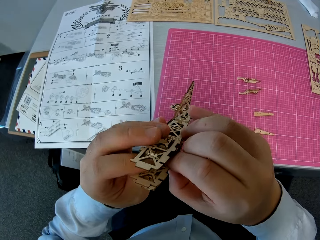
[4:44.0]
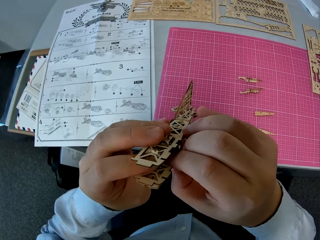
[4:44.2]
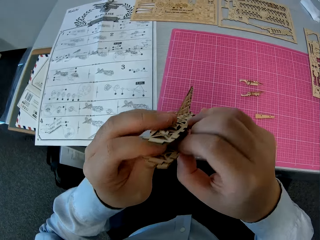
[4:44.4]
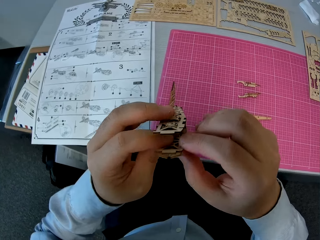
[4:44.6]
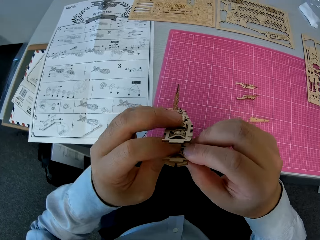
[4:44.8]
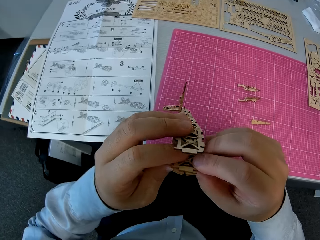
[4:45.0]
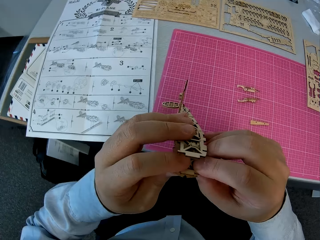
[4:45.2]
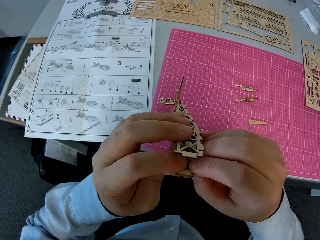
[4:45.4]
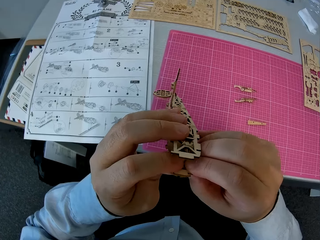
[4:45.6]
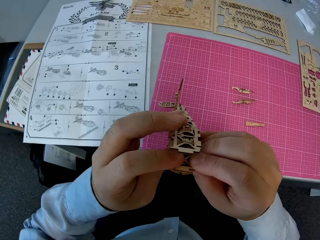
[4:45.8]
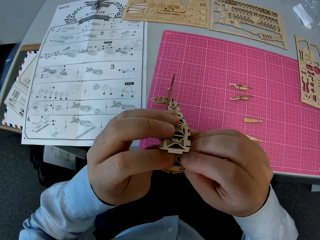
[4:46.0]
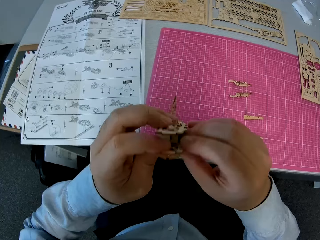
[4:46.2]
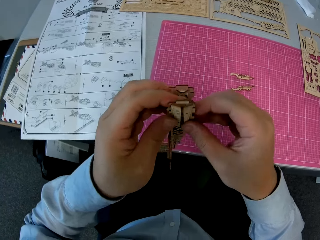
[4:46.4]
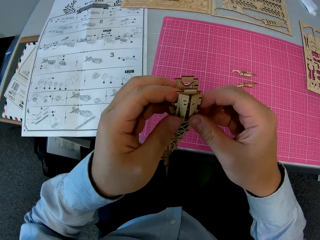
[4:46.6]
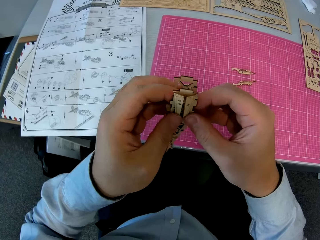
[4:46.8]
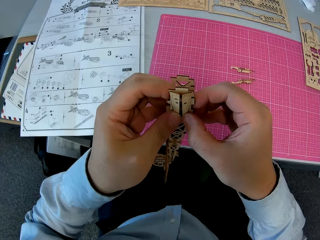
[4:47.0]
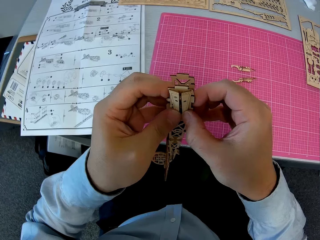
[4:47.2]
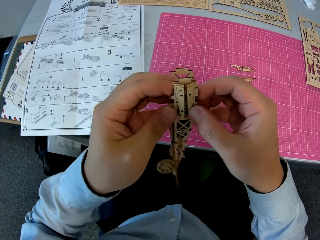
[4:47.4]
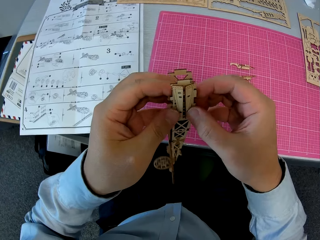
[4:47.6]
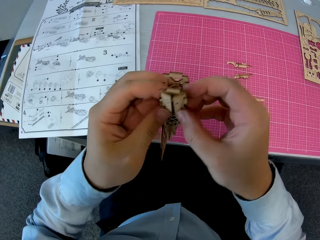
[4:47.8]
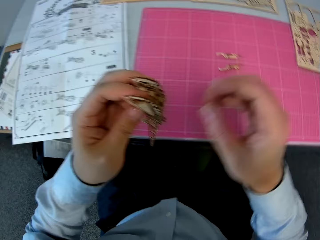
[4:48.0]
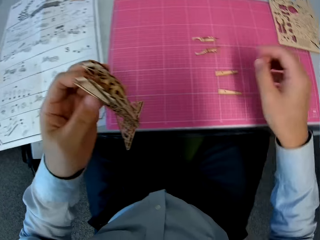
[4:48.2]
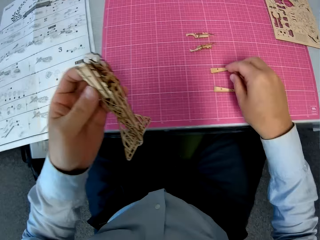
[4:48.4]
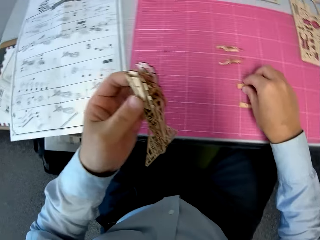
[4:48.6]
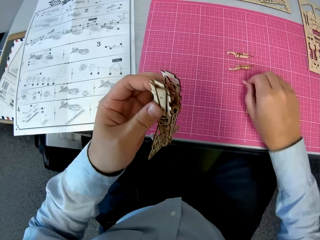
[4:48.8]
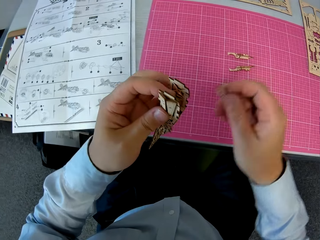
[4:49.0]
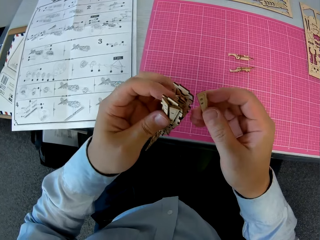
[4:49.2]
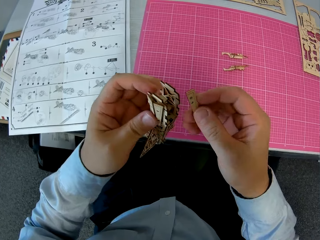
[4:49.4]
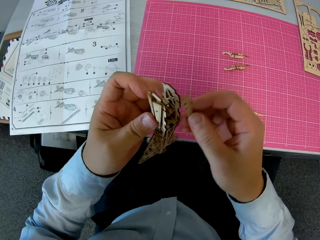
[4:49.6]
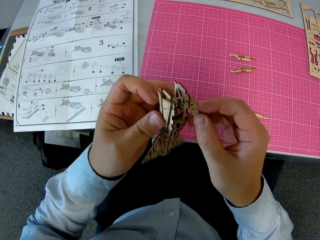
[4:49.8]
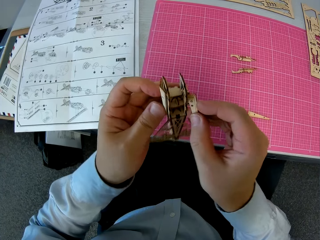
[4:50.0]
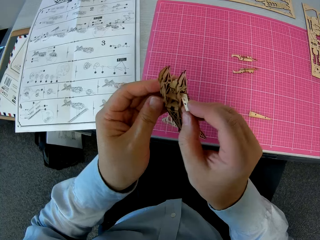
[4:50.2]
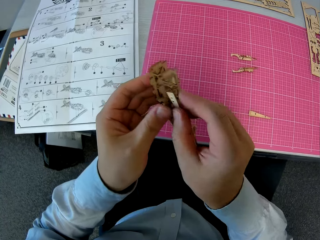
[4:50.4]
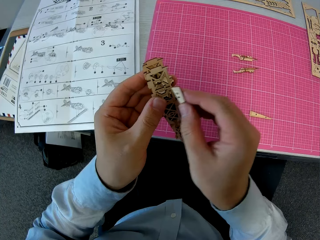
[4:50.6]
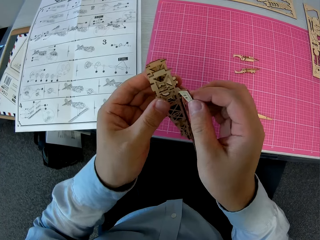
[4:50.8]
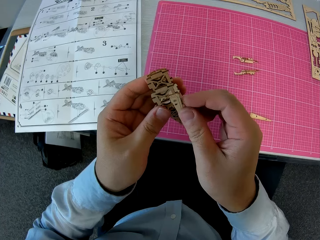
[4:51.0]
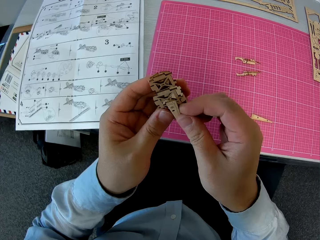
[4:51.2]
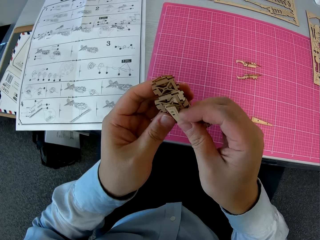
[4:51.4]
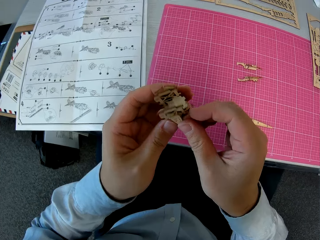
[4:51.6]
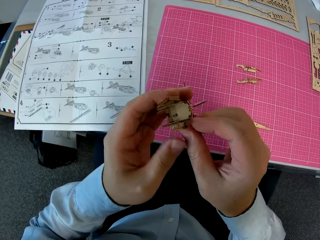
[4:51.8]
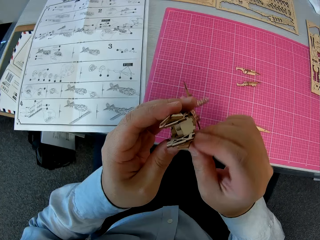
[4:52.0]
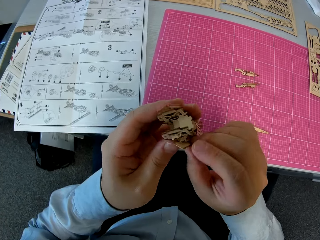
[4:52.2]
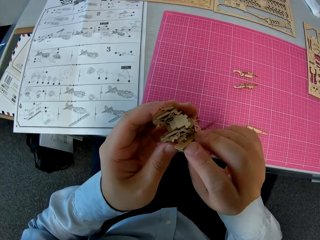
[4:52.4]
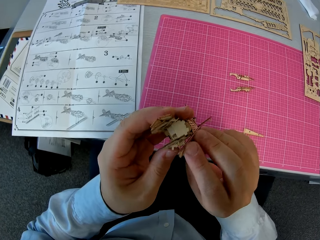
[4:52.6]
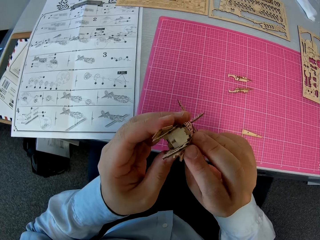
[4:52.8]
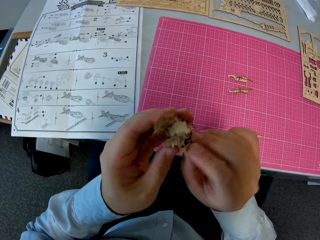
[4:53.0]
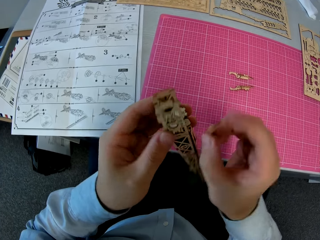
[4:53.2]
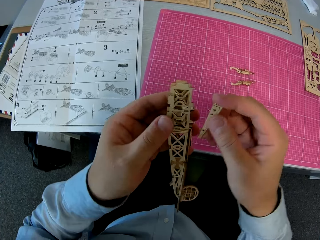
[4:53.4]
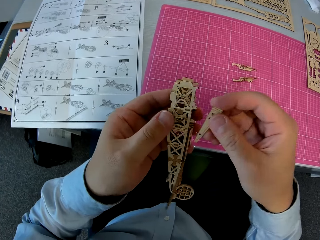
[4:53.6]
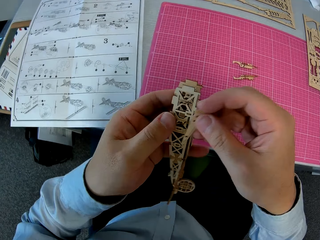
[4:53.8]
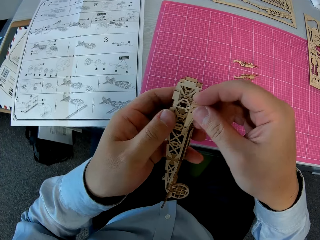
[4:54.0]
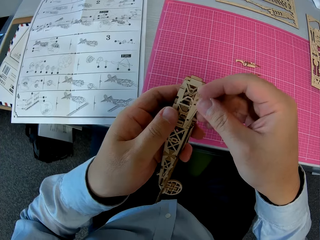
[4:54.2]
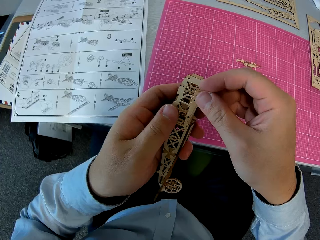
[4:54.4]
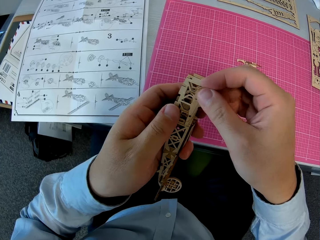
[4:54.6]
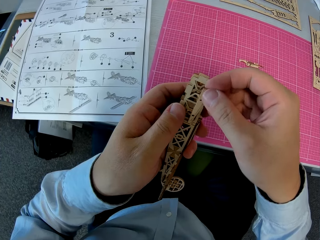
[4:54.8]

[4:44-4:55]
The camera wearer turns the plane Ugears. They fix the plane Ugears. They pick up a wooden piece from a cutting sheet on the table. They turn the plane Ugears. They attach the wooden piece to the assembled wooden pieces. They fix the plane Ugears.

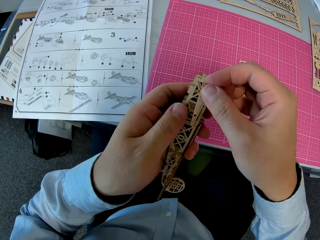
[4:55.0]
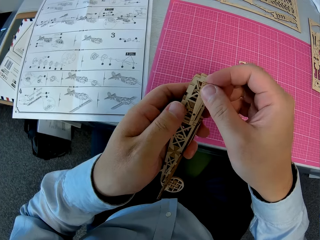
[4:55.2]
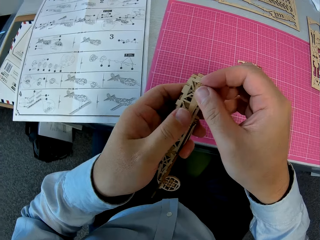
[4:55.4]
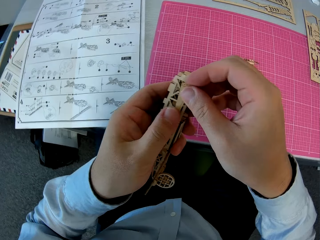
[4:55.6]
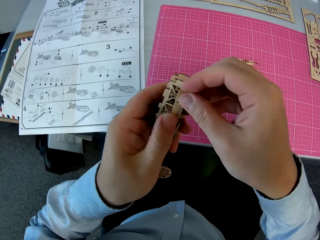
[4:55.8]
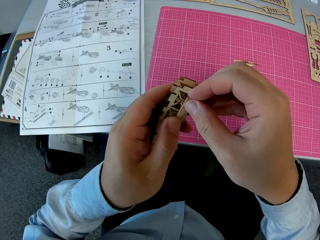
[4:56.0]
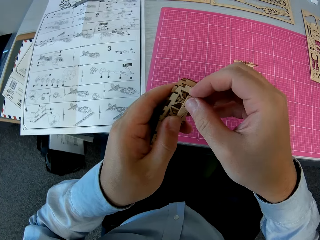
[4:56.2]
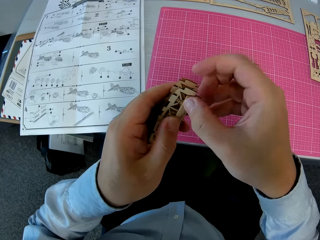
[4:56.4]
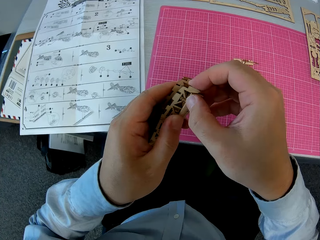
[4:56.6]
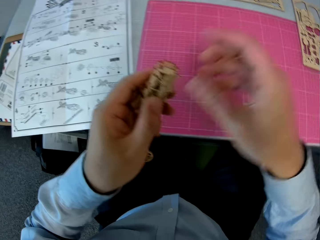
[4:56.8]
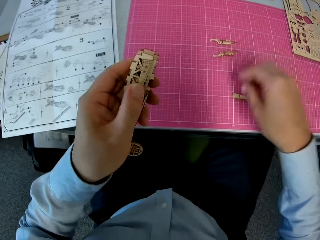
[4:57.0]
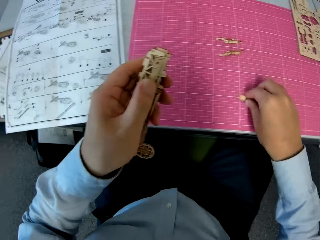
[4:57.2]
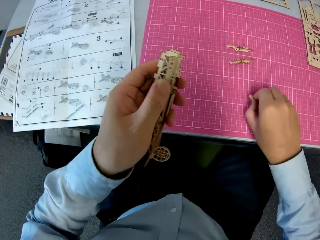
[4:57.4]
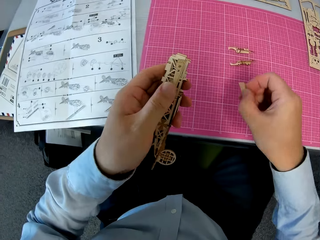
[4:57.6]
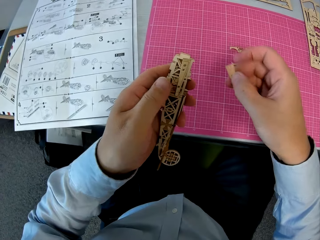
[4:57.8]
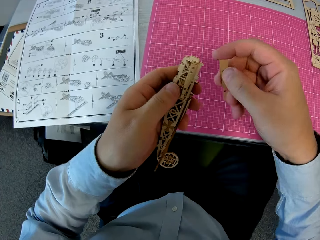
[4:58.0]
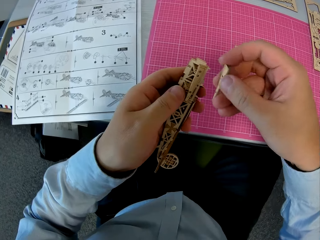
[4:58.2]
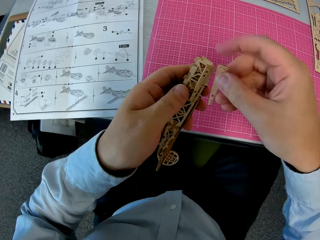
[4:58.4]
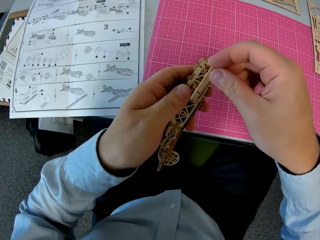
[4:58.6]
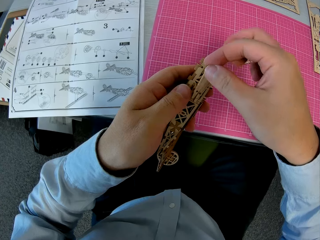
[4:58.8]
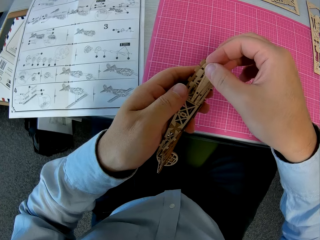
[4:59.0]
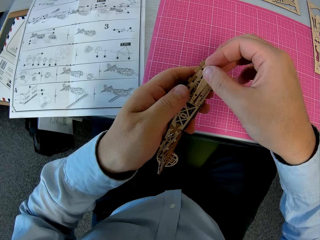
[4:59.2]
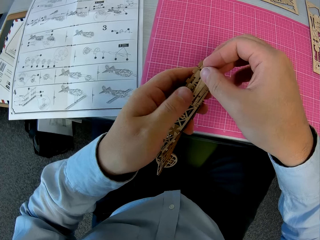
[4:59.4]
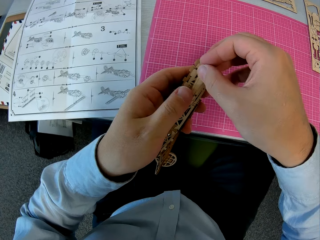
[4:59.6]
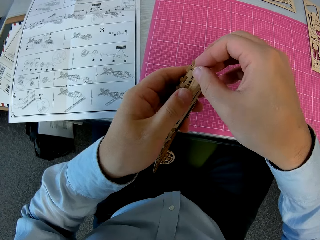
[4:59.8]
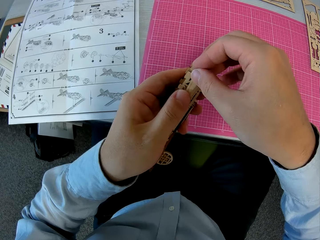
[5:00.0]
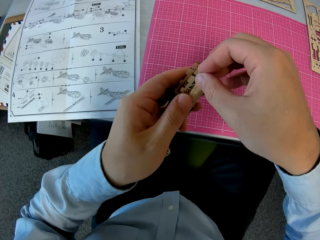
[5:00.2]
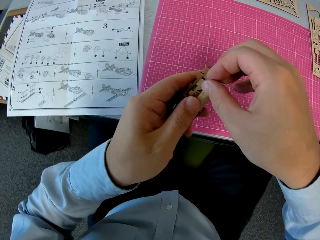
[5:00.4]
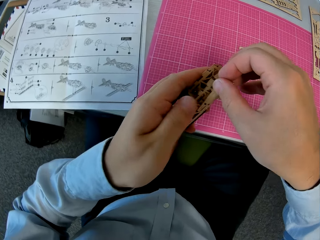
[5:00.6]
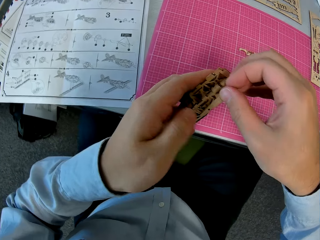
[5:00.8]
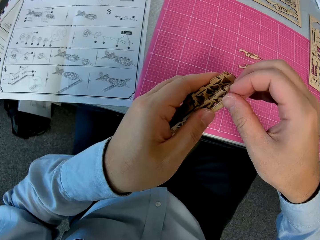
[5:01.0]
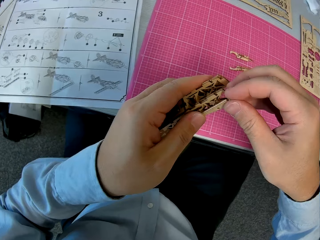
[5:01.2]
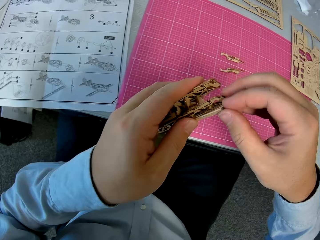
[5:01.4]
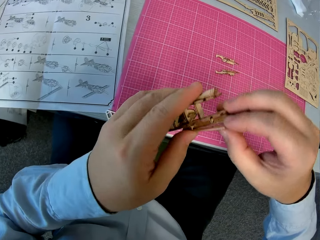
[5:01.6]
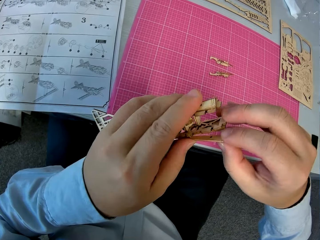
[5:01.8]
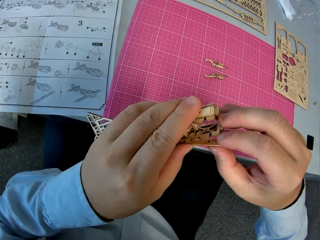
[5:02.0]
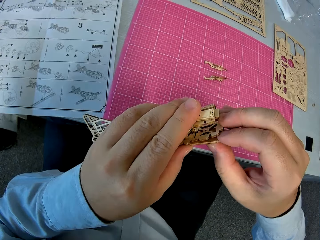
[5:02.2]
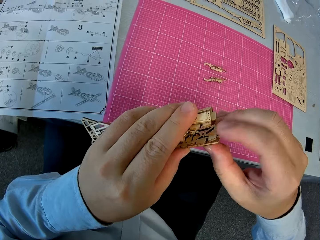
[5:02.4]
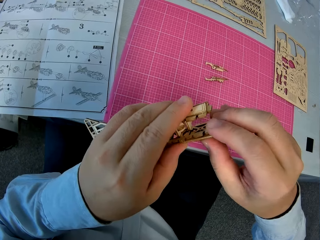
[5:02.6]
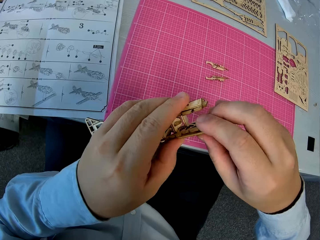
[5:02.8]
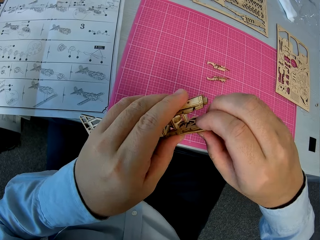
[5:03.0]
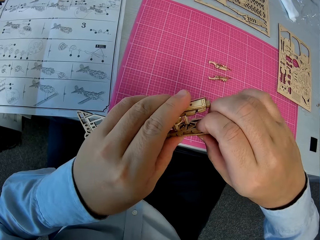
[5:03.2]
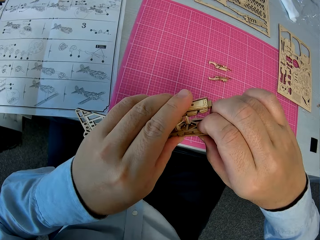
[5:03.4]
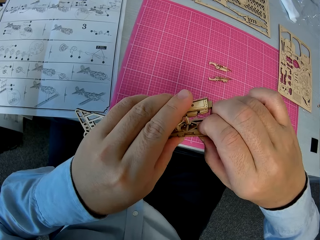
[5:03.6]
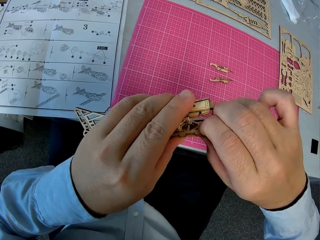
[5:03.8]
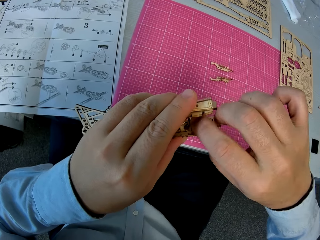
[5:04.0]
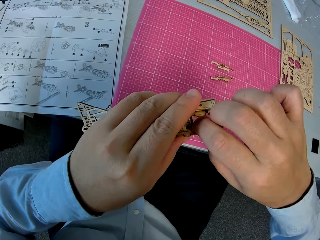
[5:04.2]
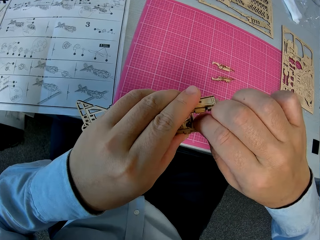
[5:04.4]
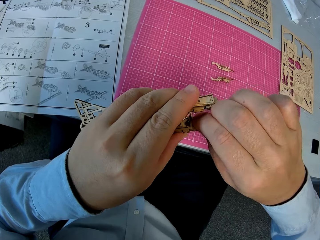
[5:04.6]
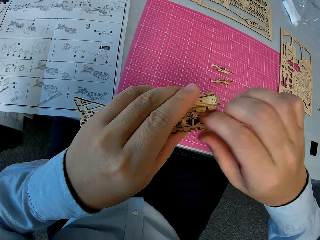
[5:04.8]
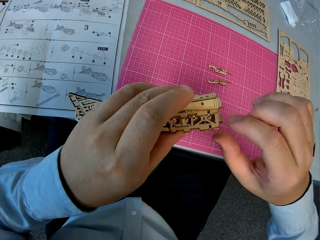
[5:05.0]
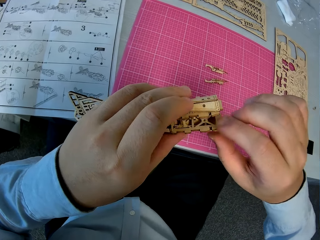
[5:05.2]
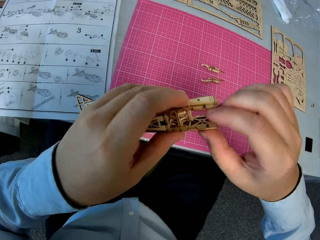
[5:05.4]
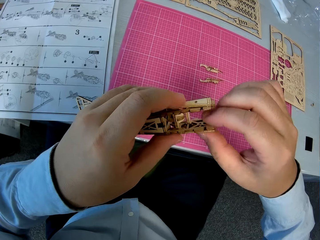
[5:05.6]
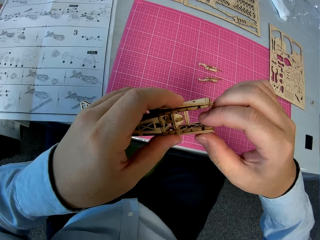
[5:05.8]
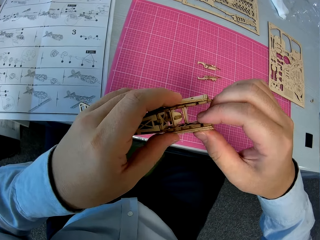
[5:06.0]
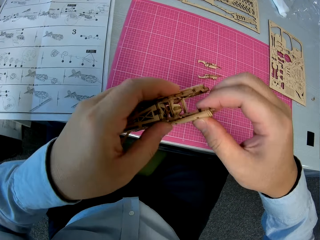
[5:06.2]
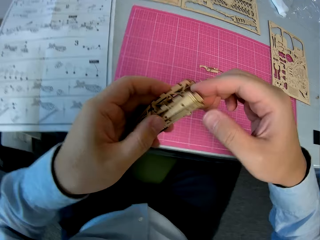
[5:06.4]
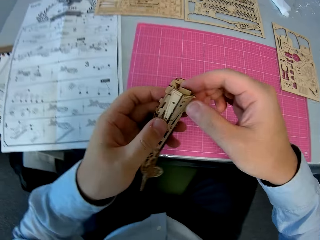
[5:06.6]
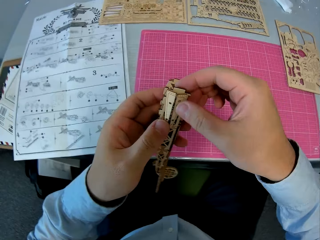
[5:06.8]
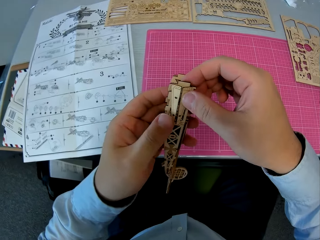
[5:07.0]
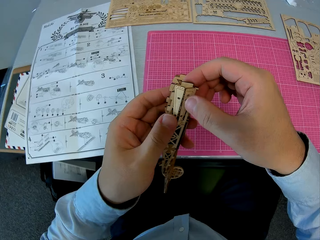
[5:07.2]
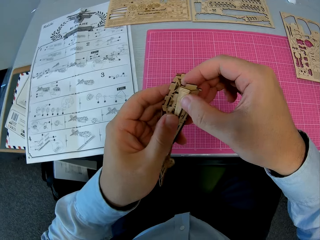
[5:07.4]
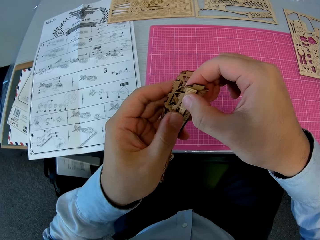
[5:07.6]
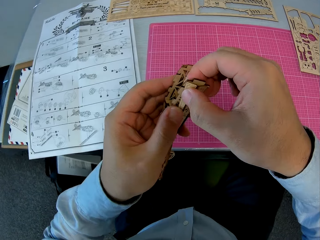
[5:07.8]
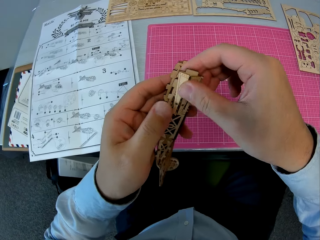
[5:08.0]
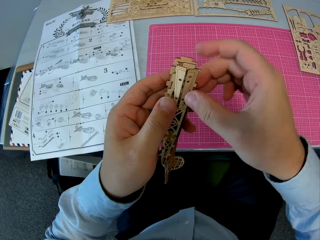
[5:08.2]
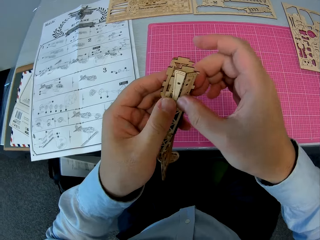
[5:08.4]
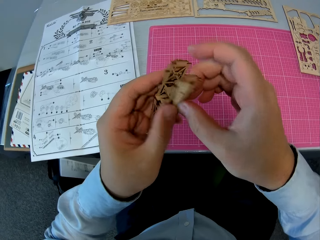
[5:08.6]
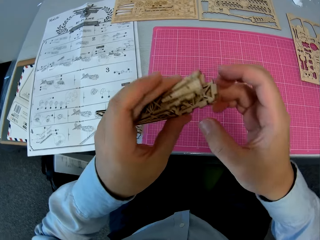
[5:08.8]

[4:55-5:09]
The camera wearer picks up another wooden piece from a cutting sheet on the table. They attach the wooden piece to the assembled wooden pieces. They fix the plane Ugears. They turn the plane Ugears. They fix the plane Ugears. They turn the plane Ugears. They fix the plane Ugears.
